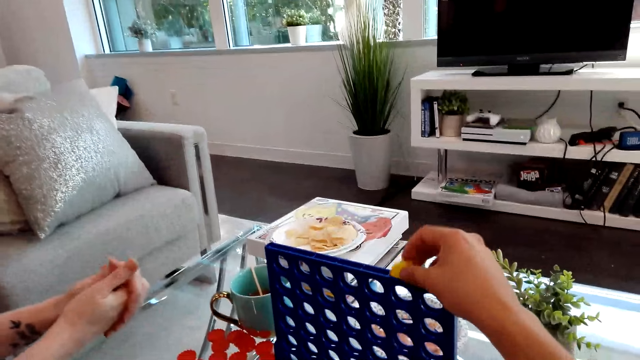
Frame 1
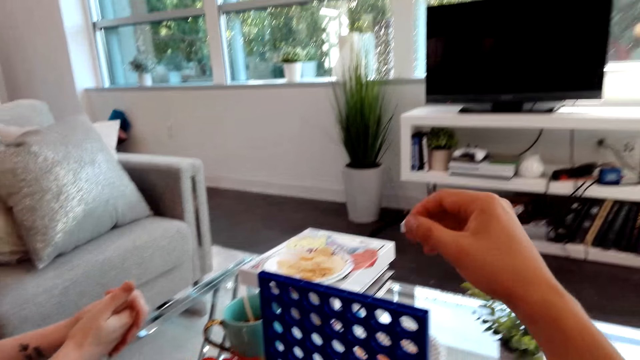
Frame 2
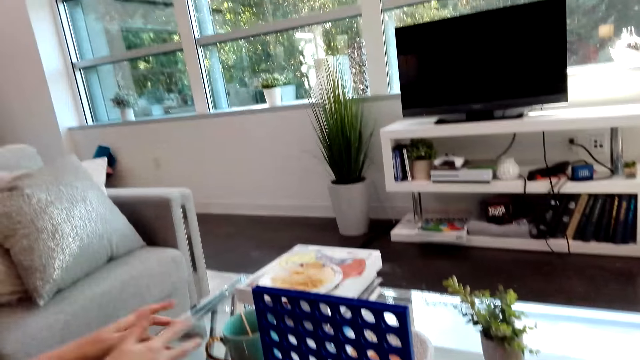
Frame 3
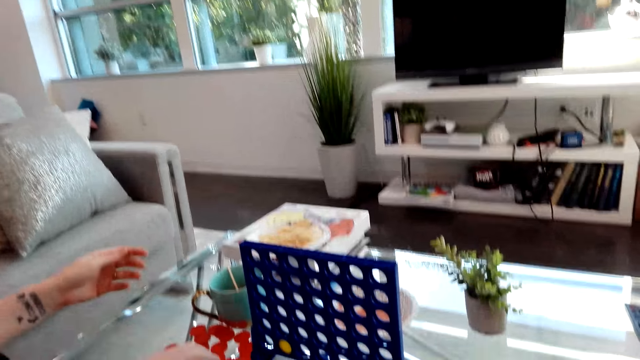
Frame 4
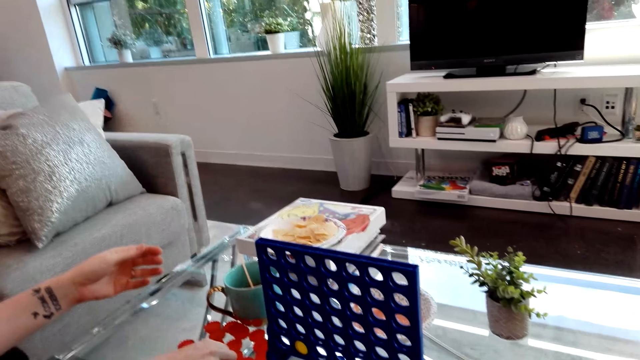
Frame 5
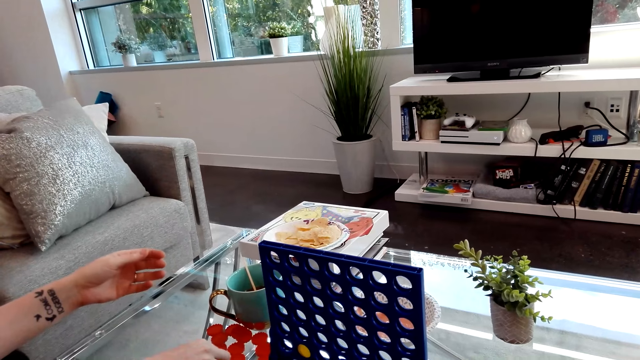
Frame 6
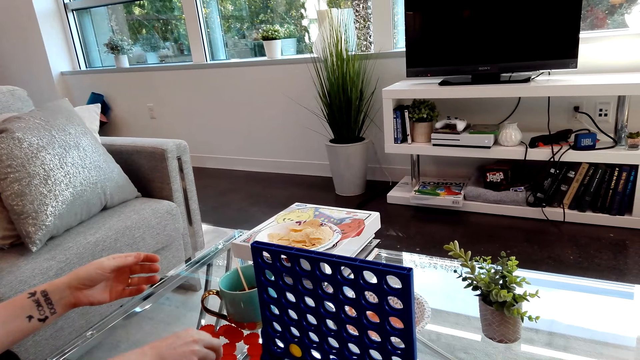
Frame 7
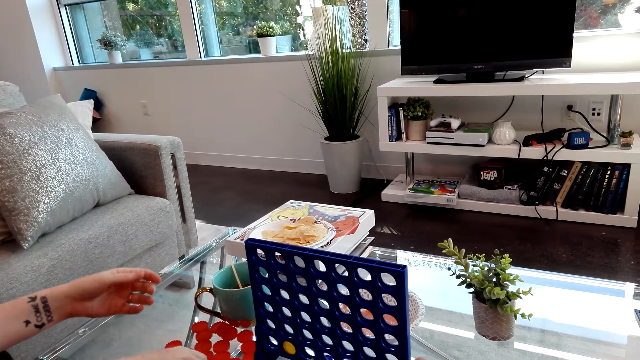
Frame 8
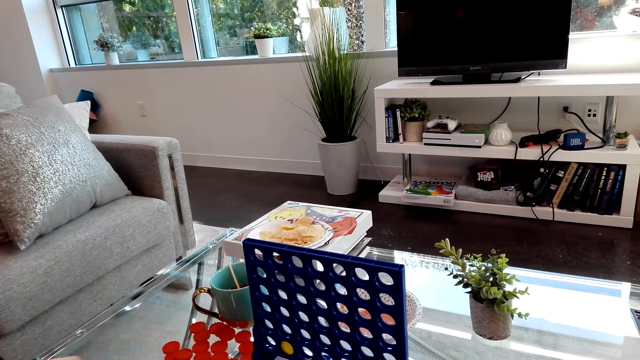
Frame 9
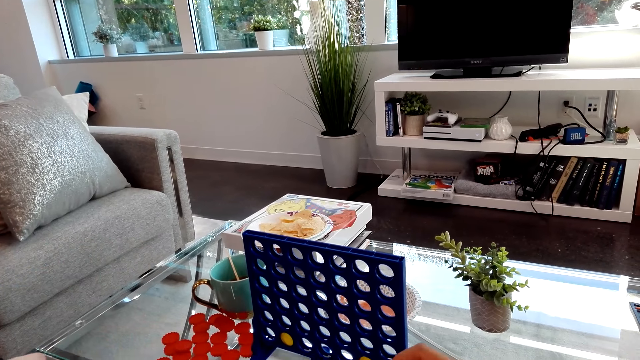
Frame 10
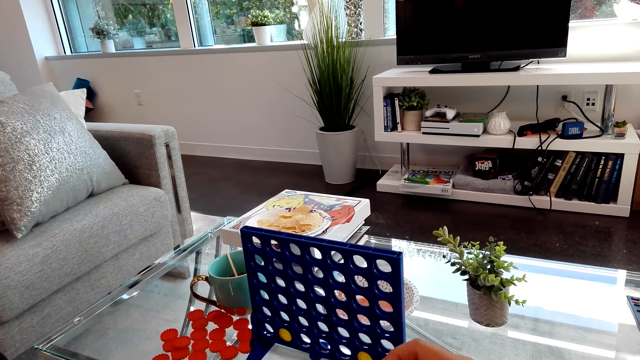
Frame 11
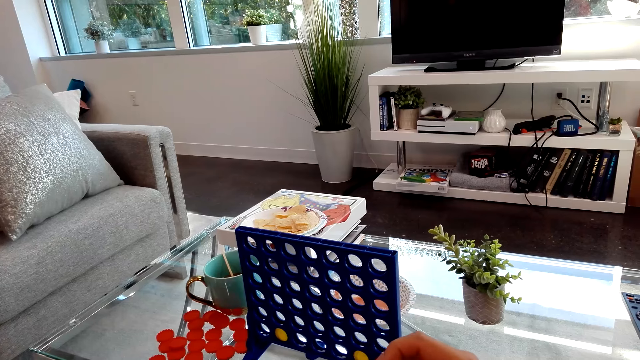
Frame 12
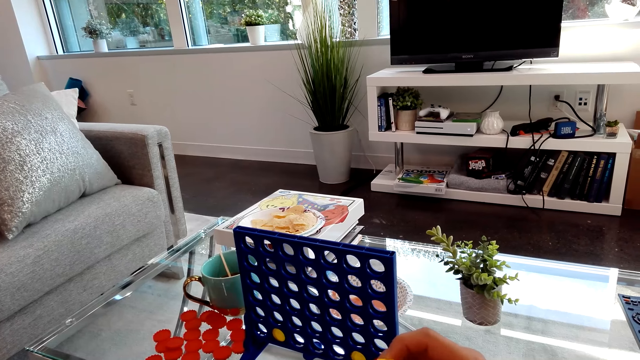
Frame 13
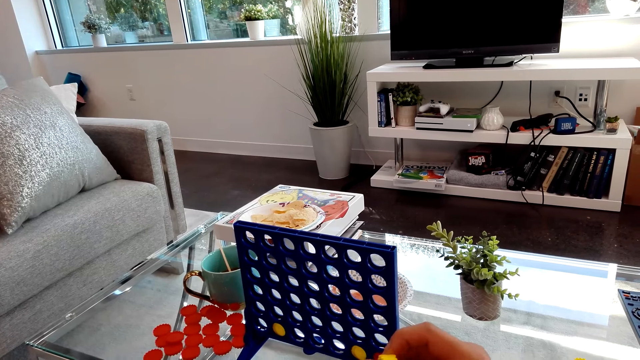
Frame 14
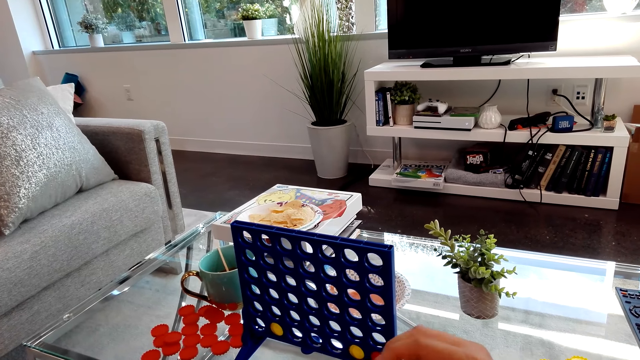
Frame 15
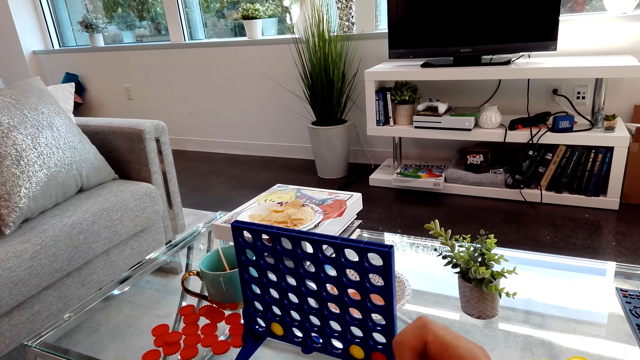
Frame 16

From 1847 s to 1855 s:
The camera wearer drops connect 4 game coins on the board. The lady moves the left hand. The camera wearer holds connect 4 game coins.

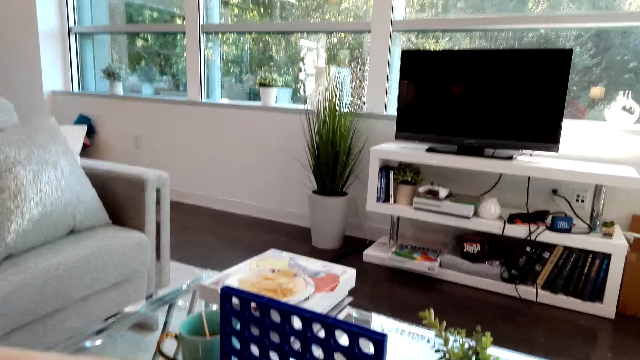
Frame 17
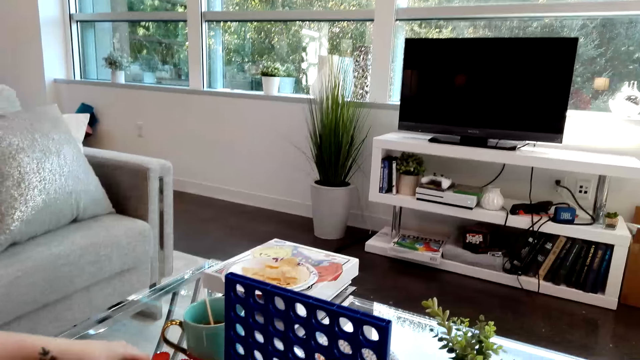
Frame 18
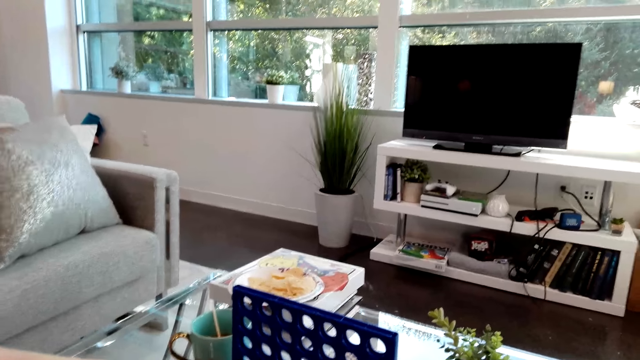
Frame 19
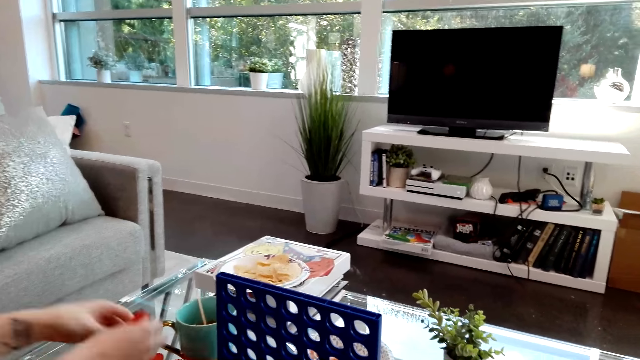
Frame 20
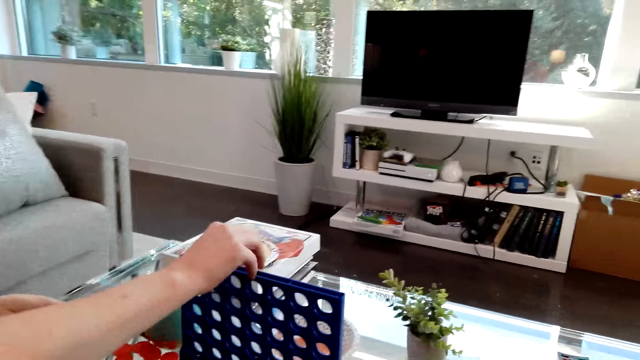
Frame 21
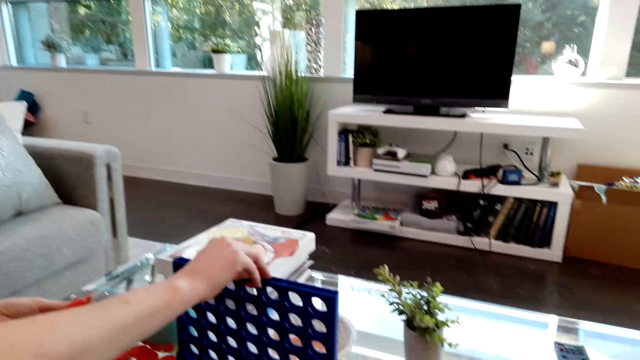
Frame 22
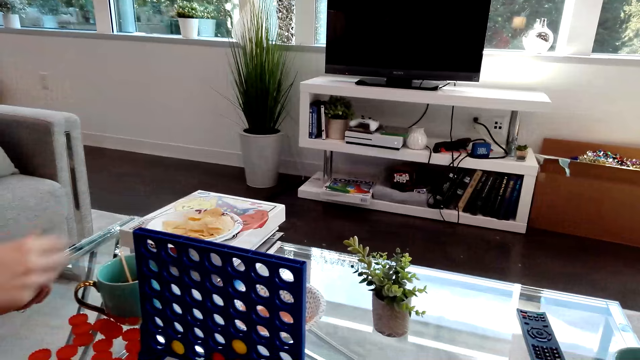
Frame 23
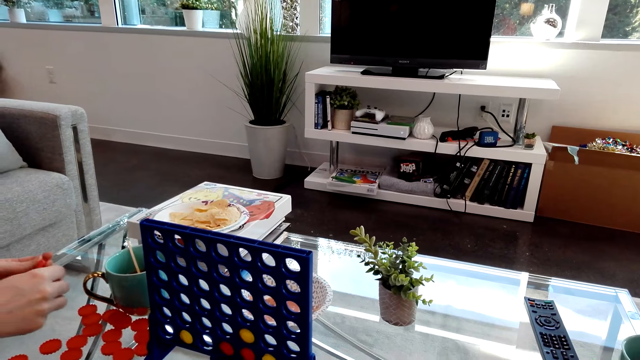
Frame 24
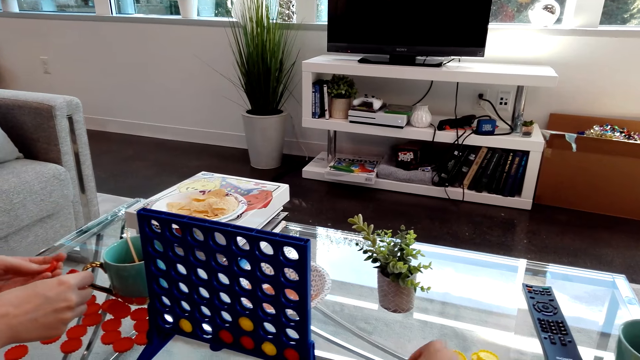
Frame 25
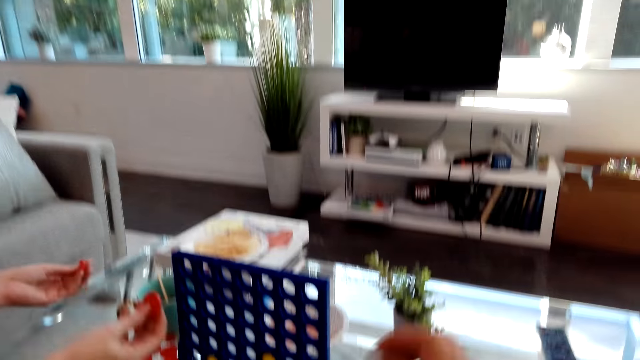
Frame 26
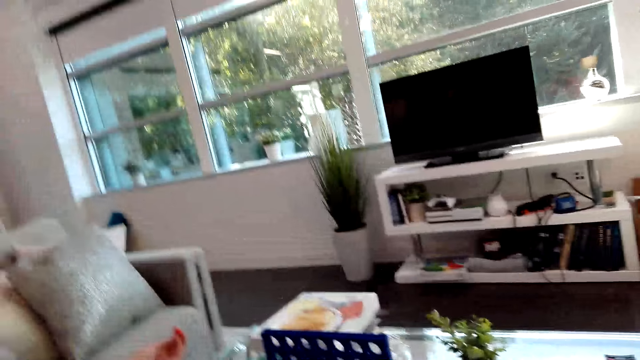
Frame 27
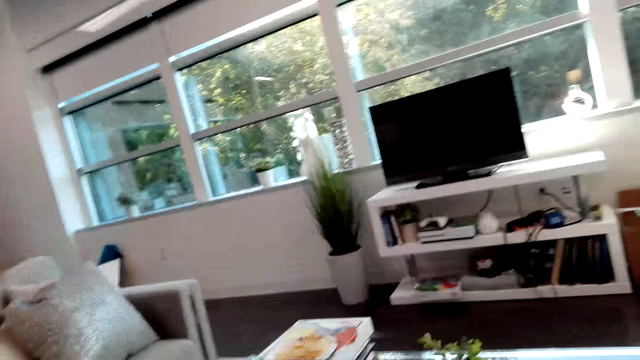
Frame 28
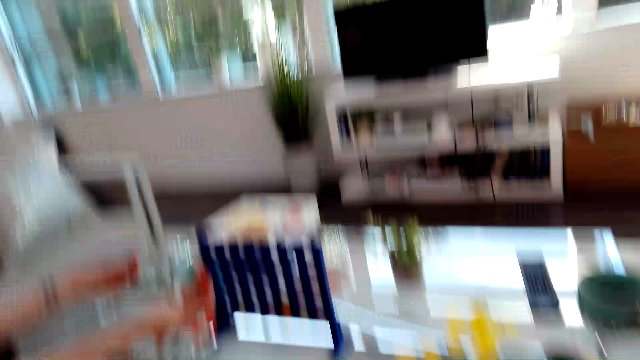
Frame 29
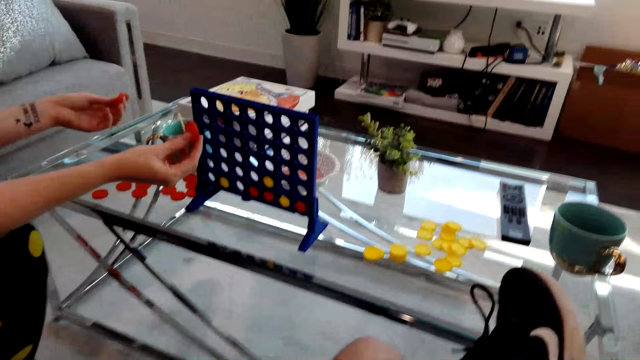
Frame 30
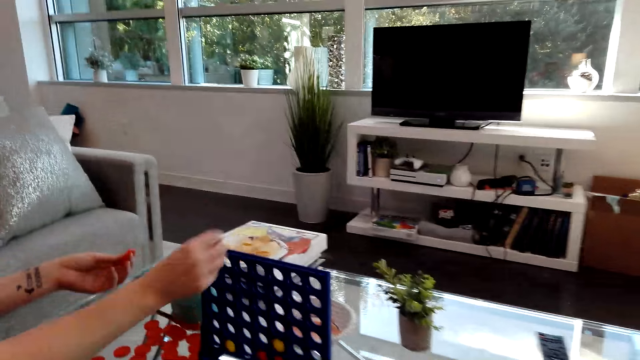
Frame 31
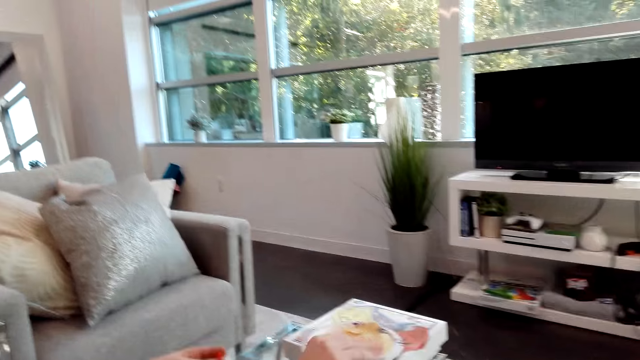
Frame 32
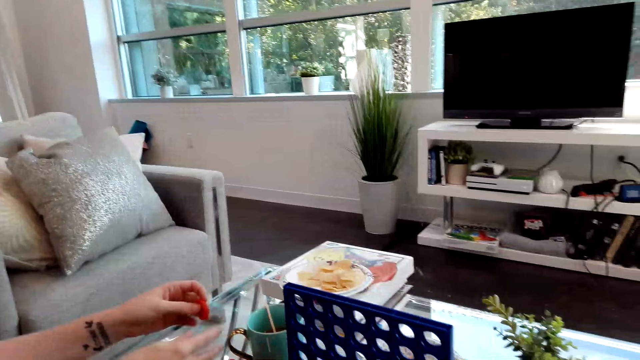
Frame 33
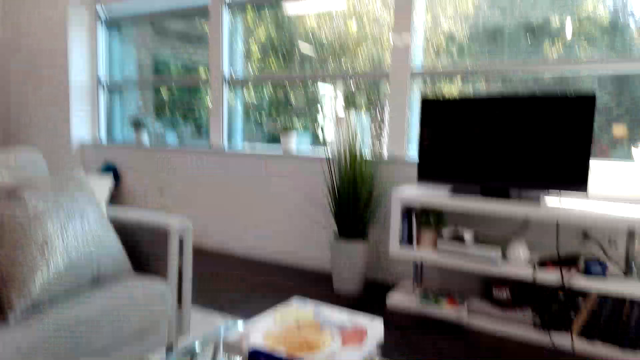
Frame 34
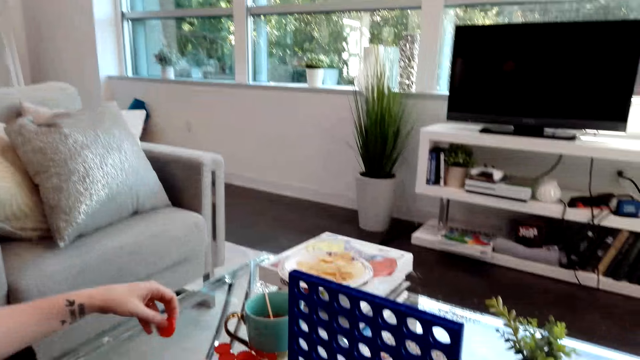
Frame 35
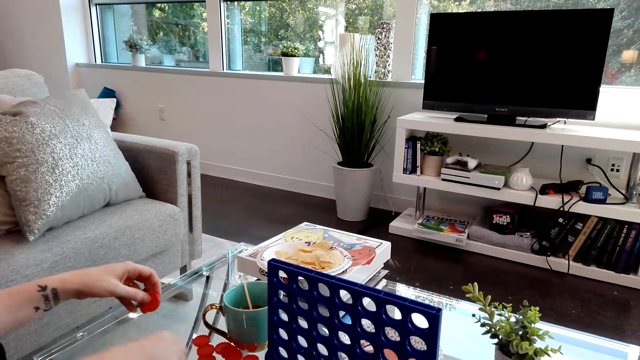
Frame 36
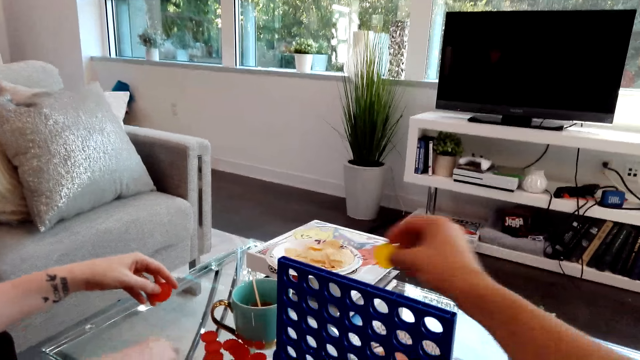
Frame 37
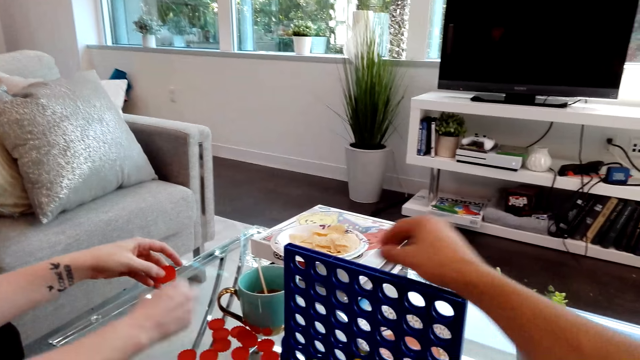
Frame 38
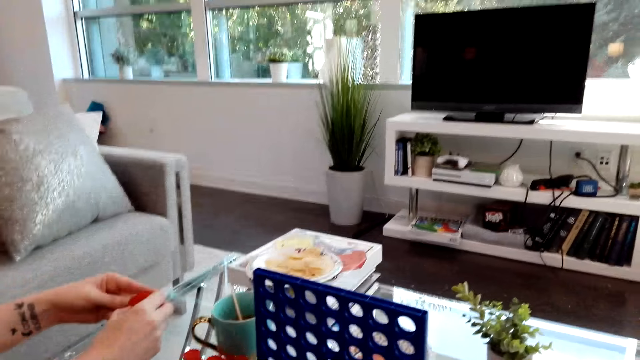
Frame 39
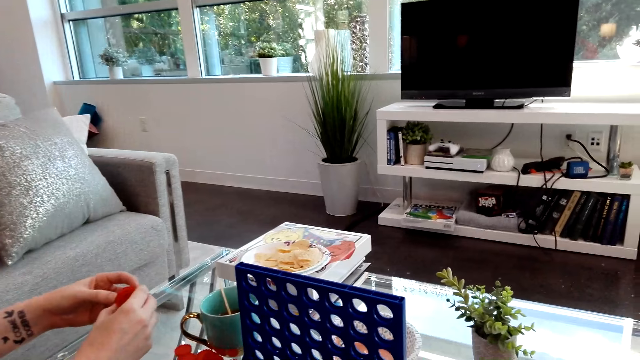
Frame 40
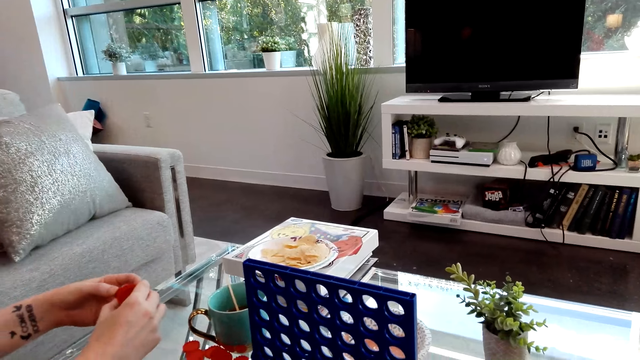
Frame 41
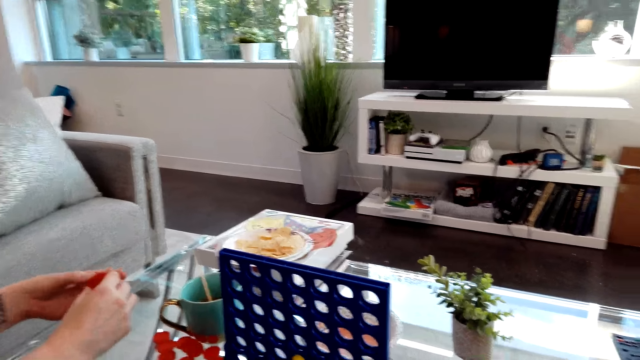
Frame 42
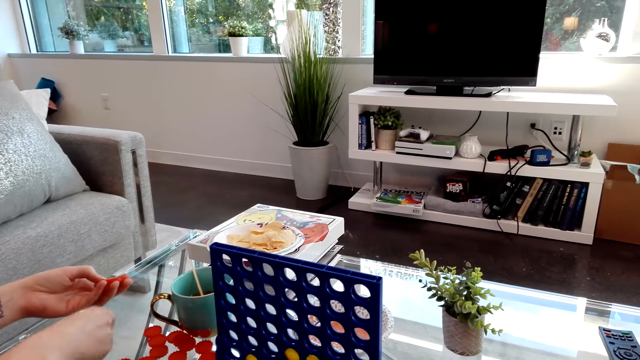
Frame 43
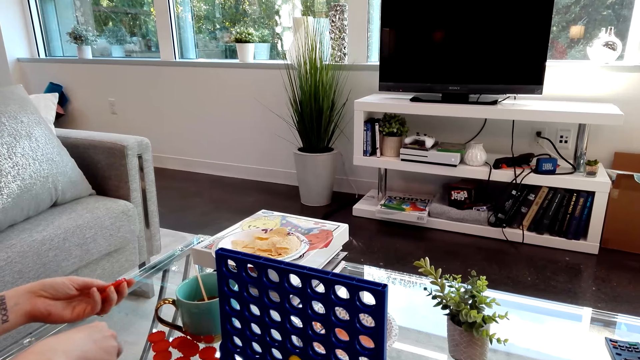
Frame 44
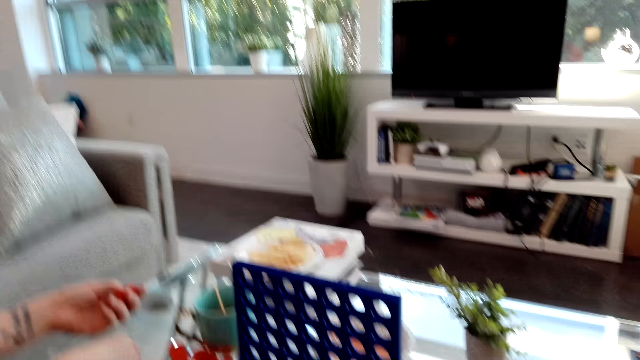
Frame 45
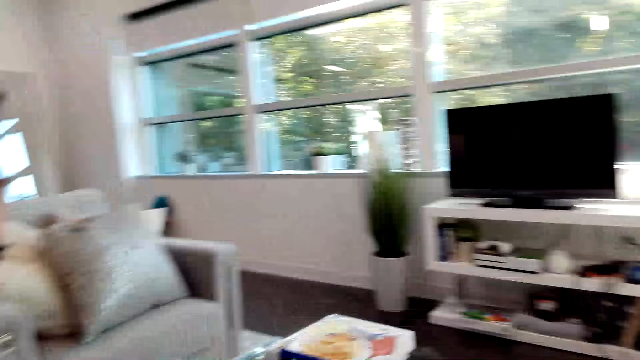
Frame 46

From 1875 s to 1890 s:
The lady drops connect 4 game coins on the board. The camera wearer drops connect 4 game coins on the board. The lady holds connect 4 game coins.
